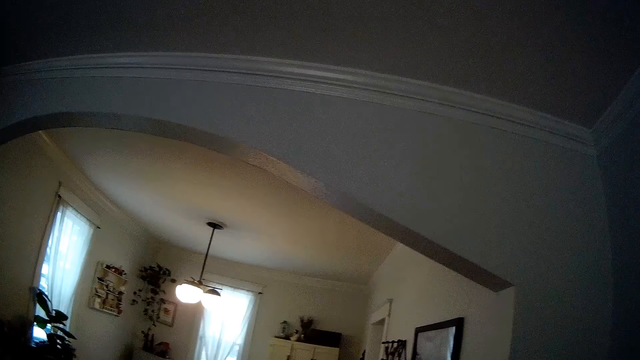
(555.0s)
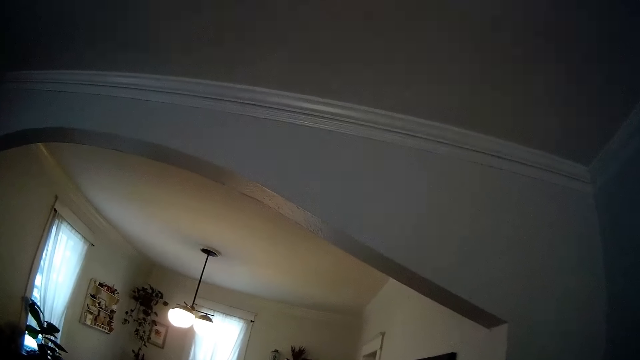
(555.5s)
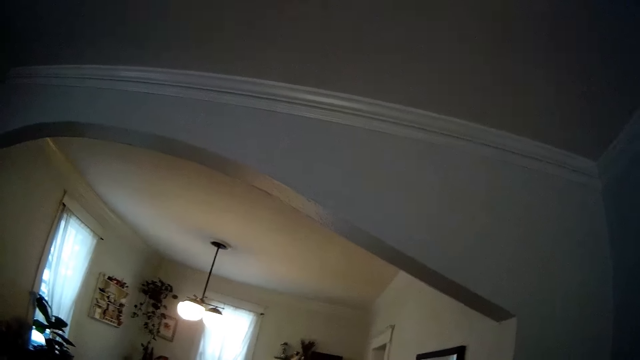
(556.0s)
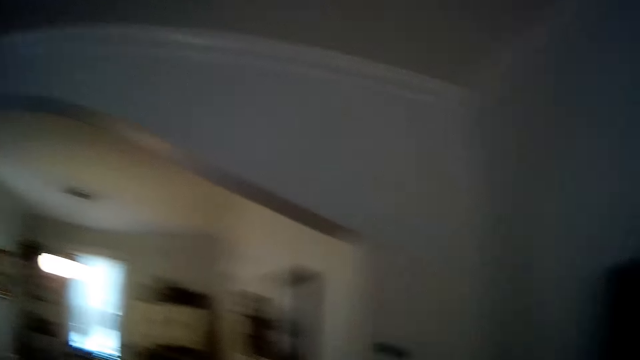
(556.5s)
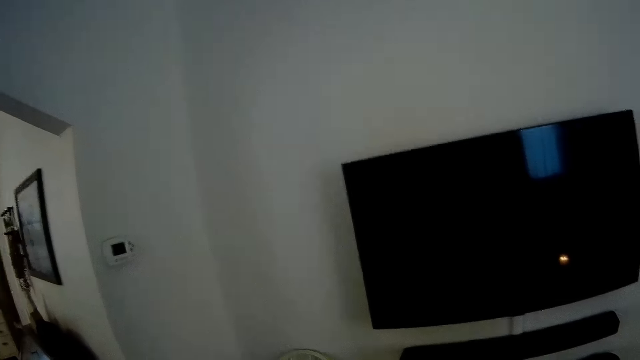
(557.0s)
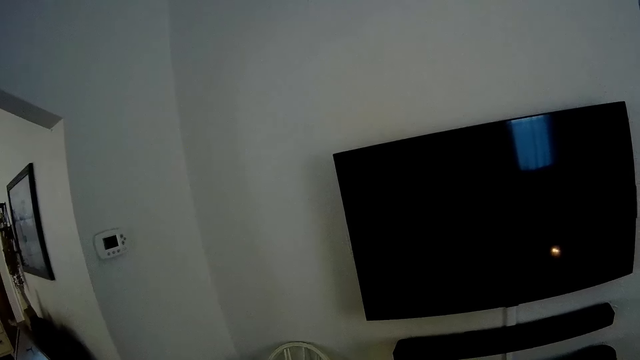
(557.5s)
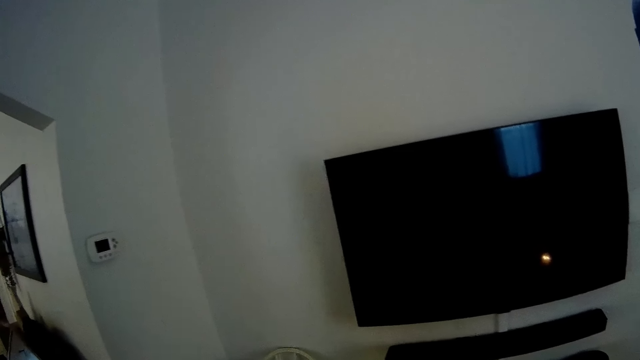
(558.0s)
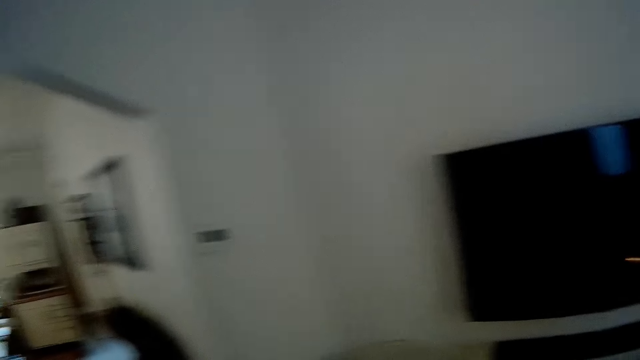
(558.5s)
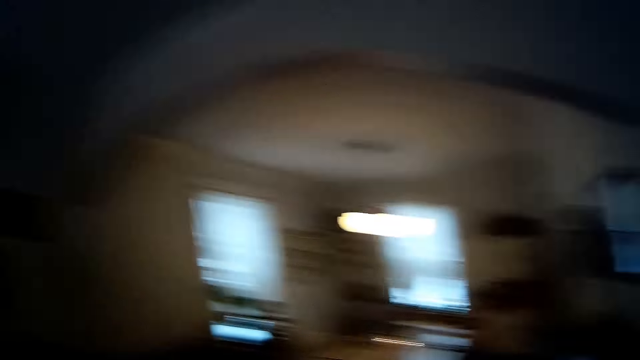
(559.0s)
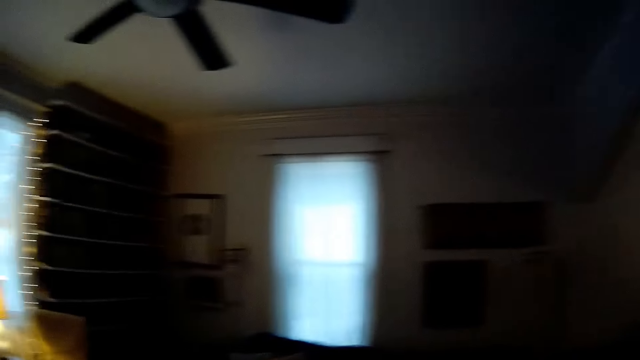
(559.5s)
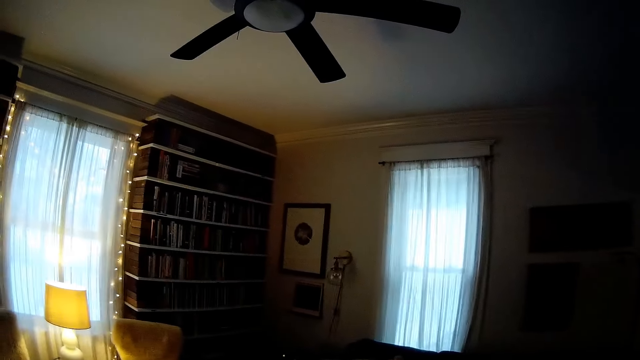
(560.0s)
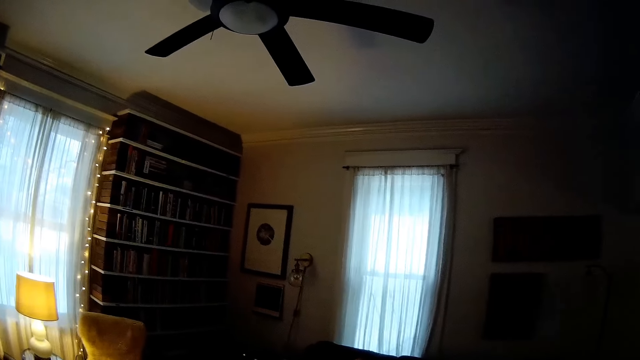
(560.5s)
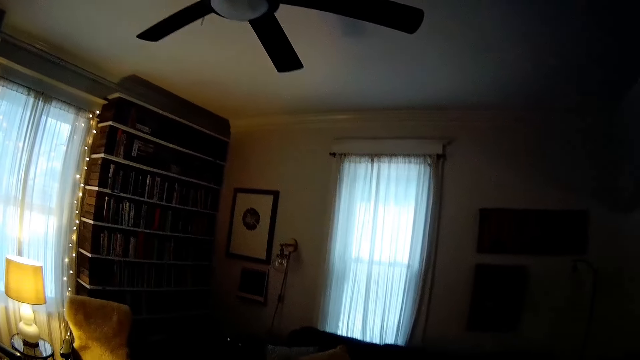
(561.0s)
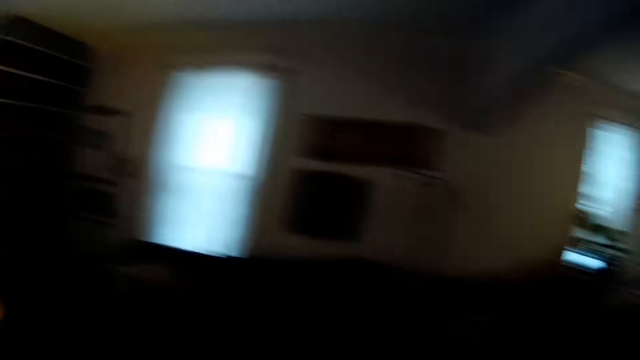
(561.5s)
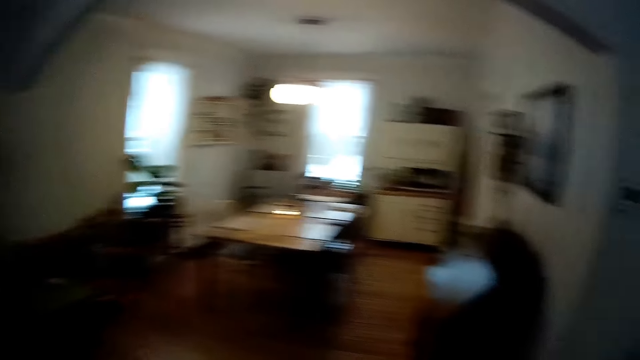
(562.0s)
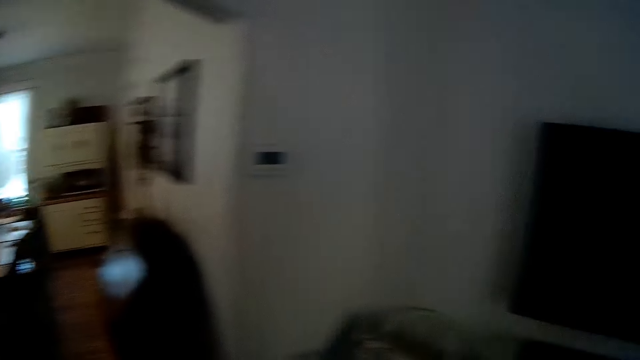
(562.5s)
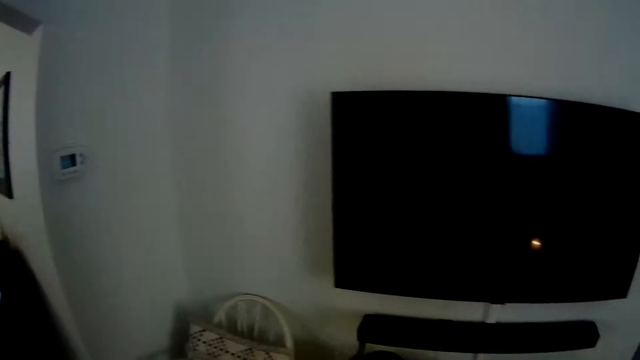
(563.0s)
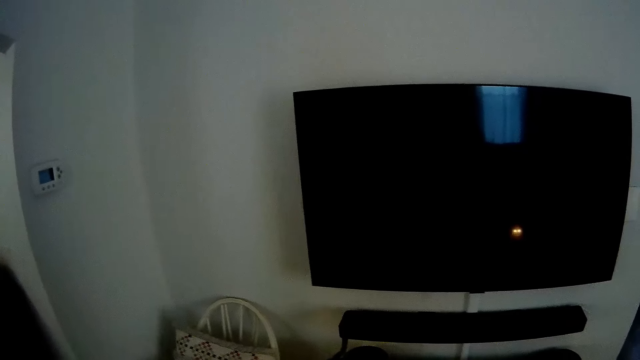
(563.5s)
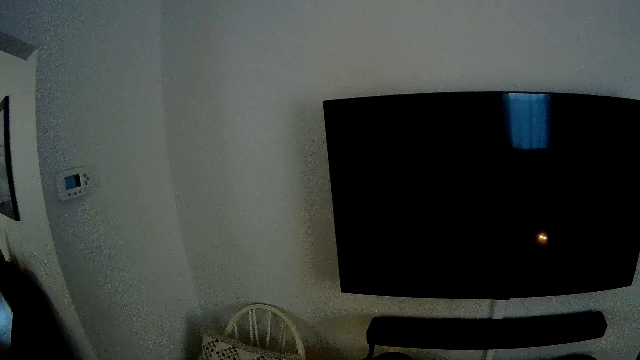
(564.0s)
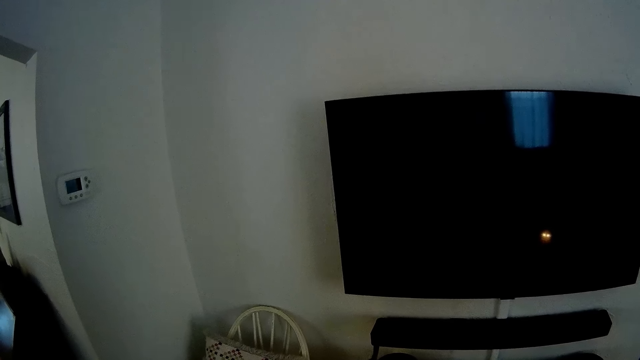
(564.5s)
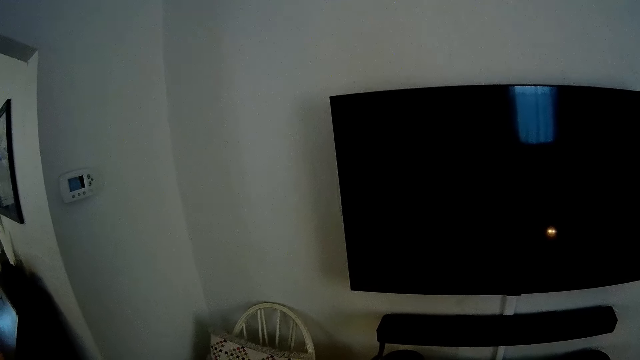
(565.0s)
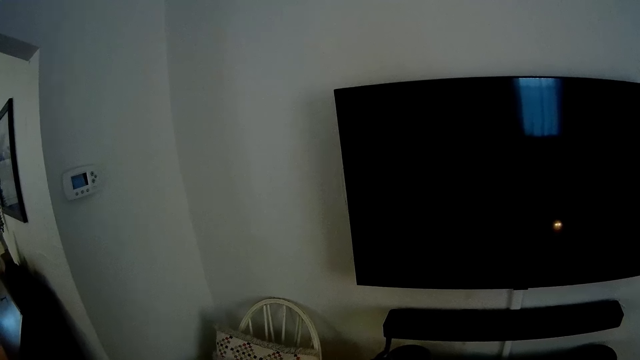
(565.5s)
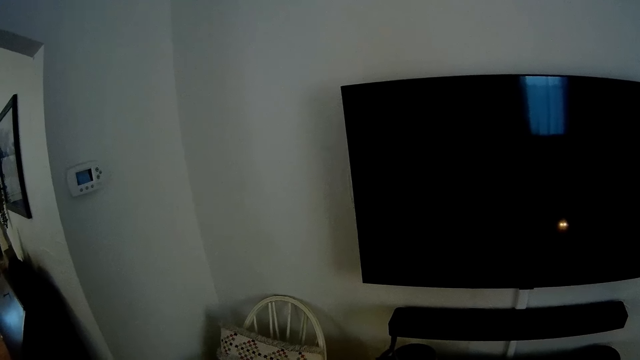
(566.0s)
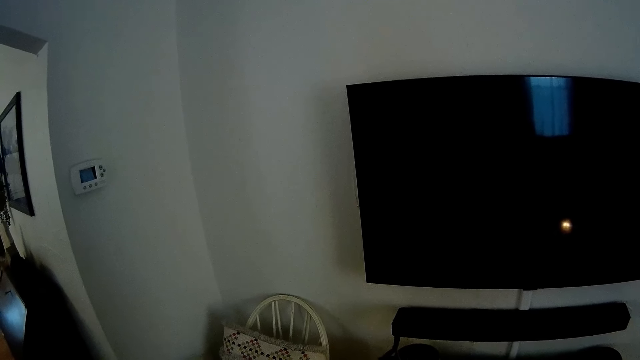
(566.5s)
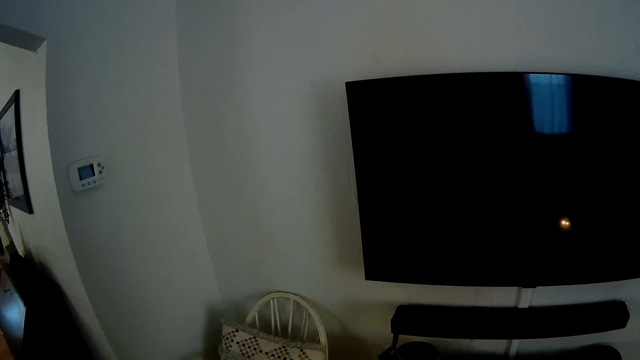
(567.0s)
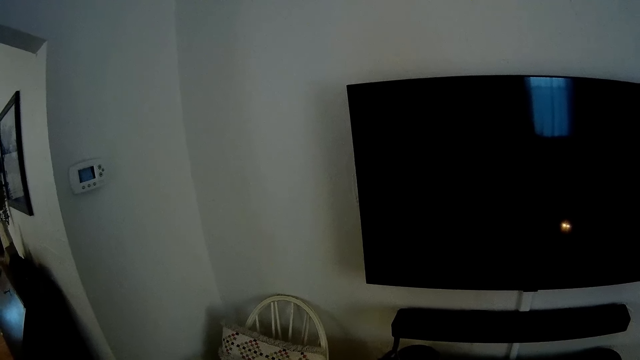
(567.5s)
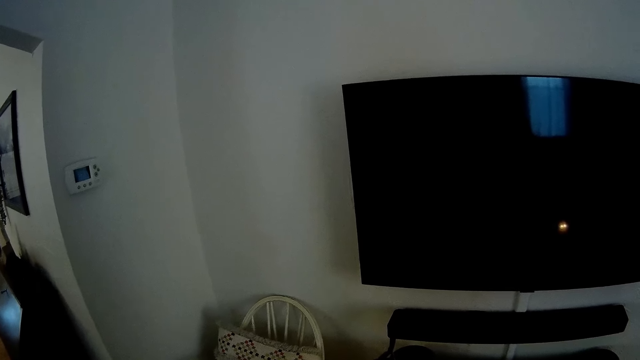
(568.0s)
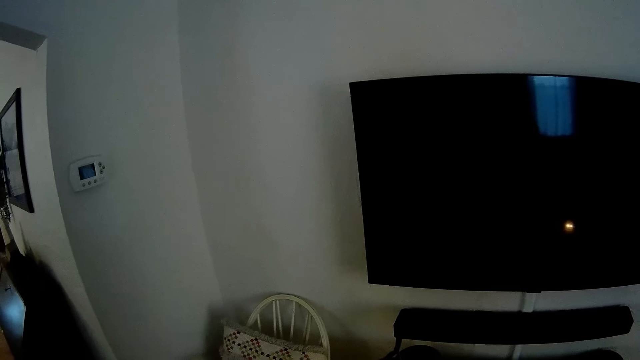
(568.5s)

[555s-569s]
The camera wearer looks at the television. They turn around. They stand beside the television.

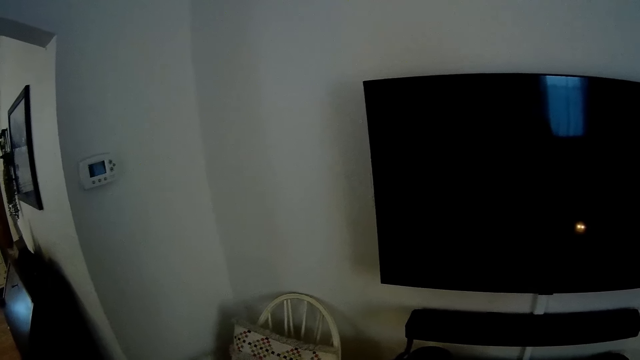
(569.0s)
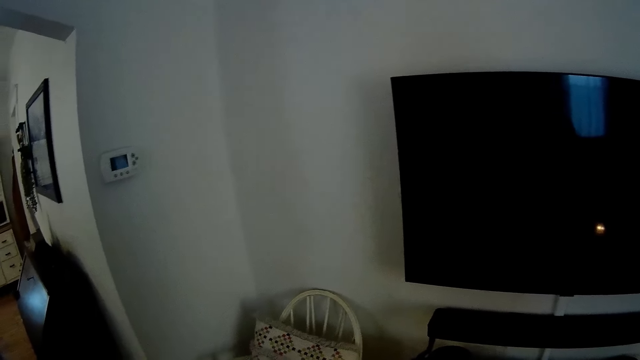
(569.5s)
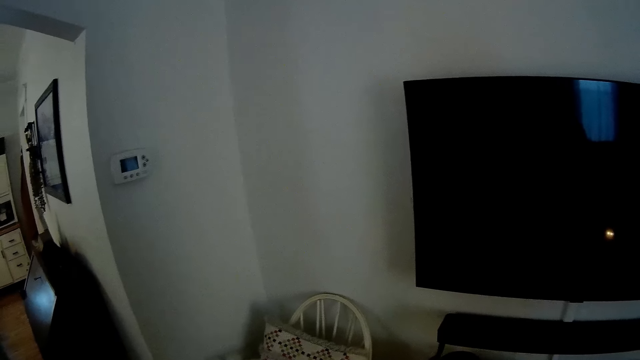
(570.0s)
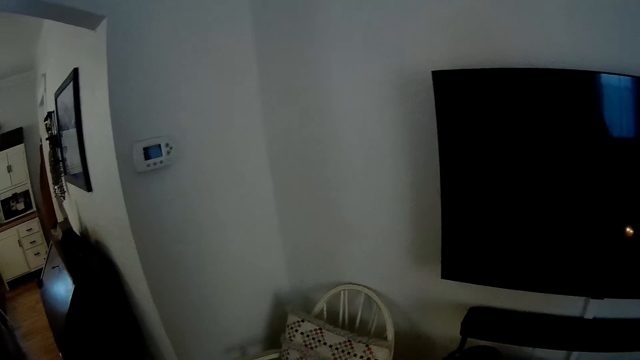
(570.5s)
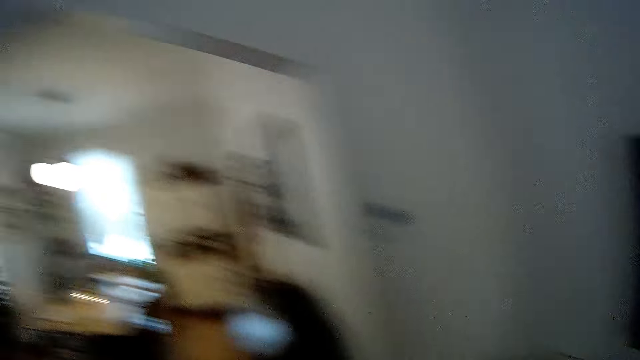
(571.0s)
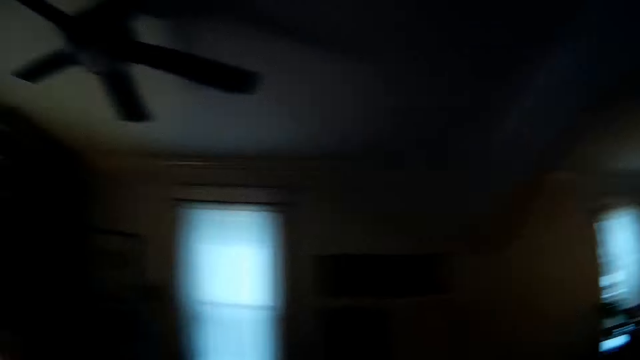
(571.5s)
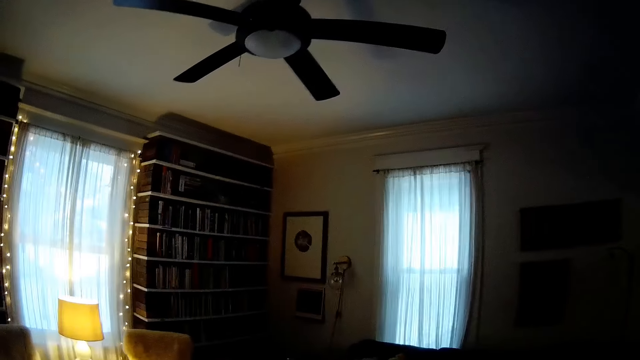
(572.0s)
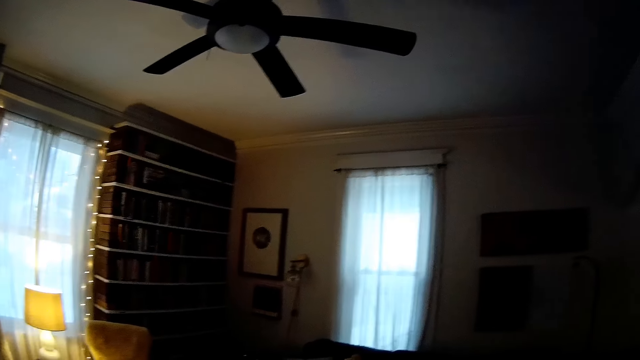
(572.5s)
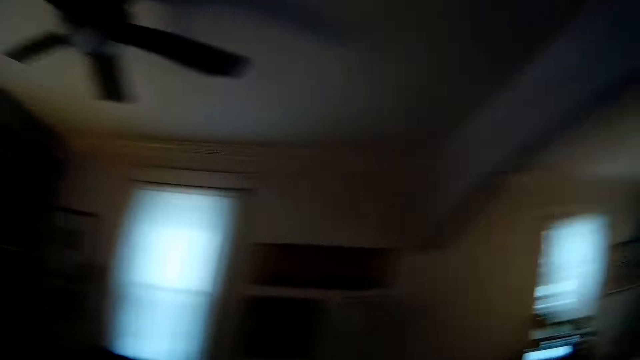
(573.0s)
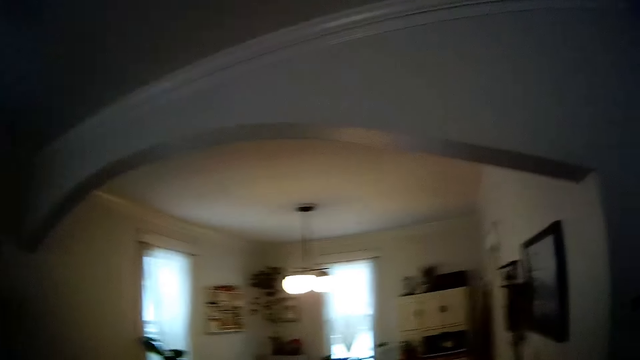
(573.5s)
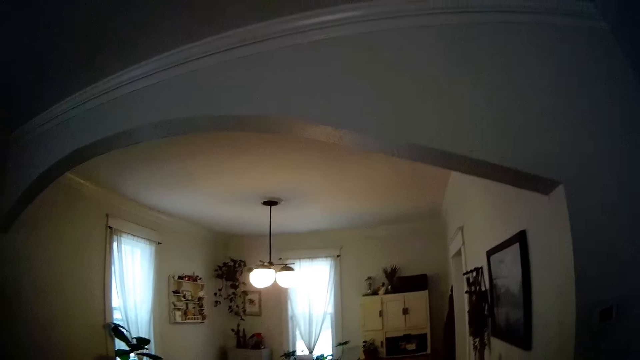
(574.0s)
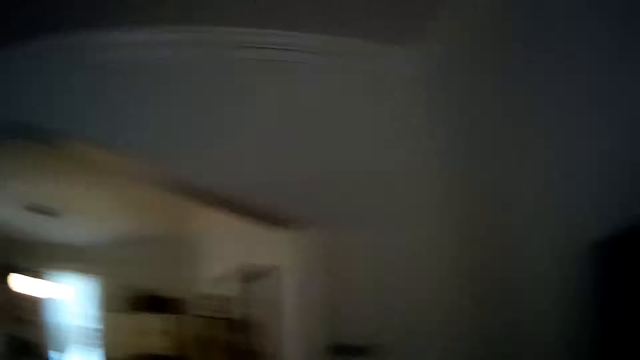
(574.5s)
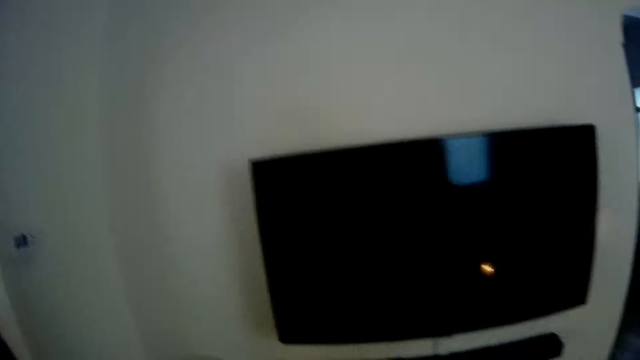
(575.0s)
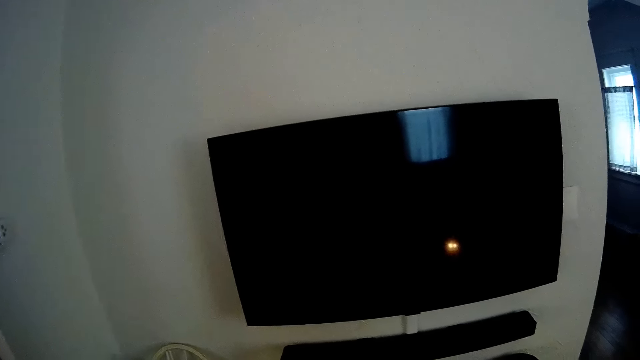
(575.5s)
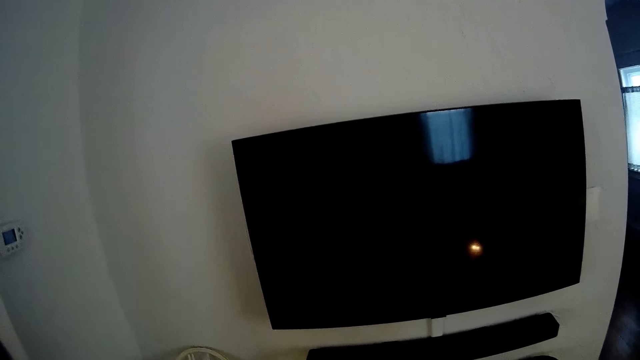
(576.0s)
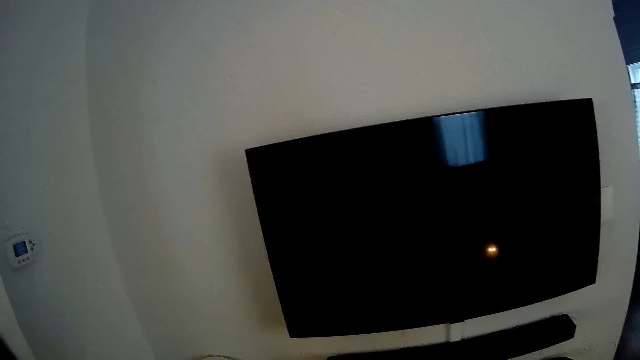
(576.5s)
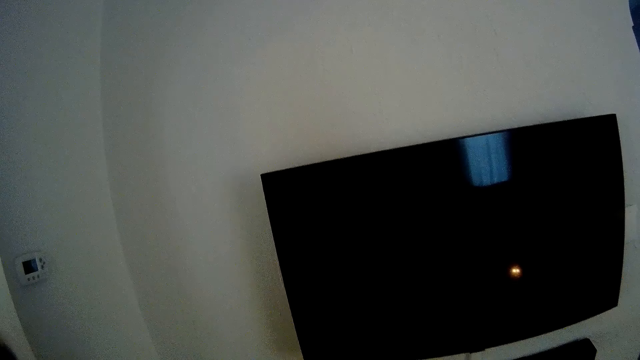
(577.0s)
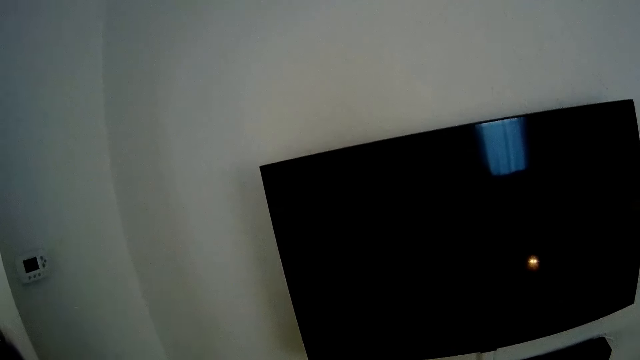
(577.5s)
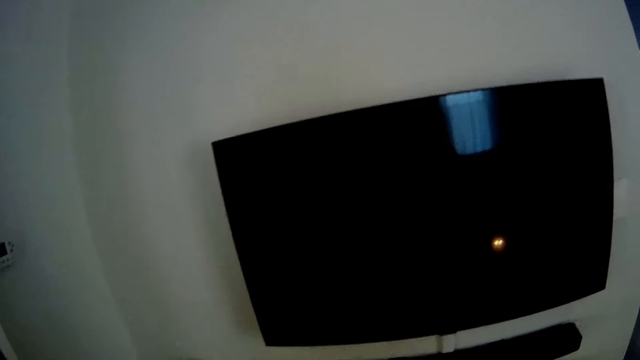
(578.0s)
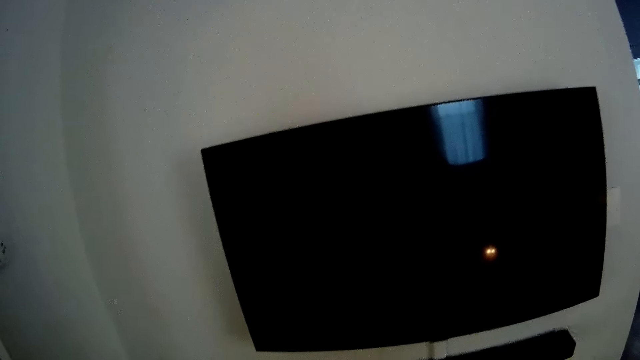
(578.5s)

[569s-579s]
The camera wearer turns around. They are beside the television.
